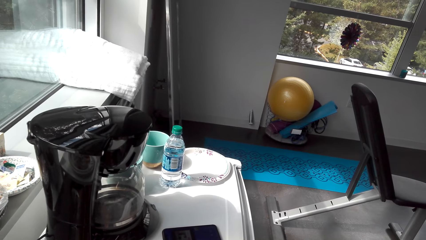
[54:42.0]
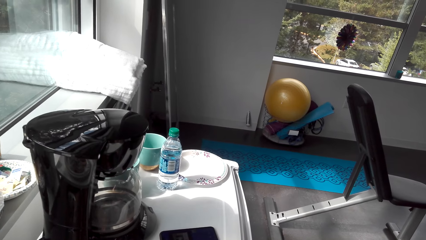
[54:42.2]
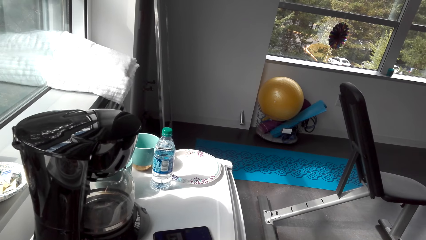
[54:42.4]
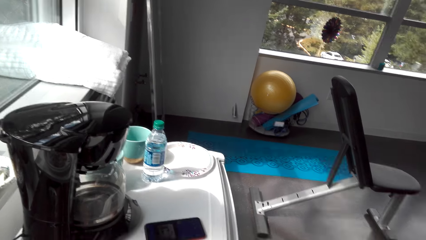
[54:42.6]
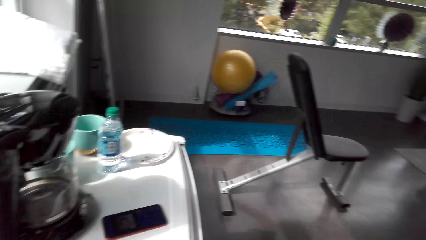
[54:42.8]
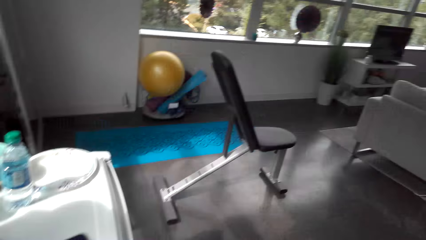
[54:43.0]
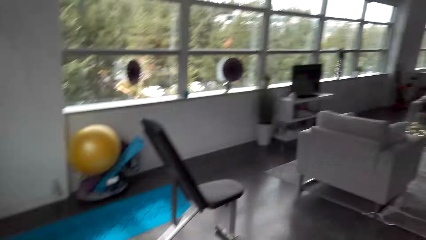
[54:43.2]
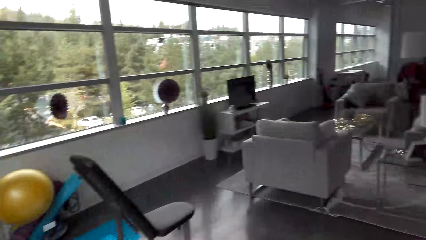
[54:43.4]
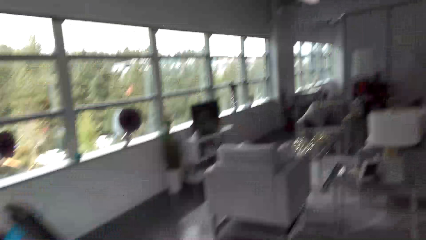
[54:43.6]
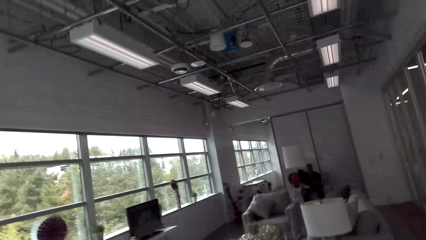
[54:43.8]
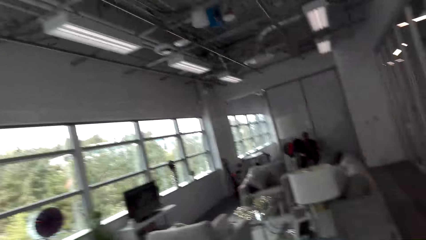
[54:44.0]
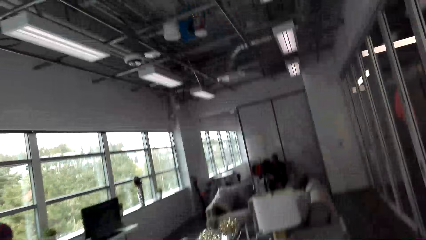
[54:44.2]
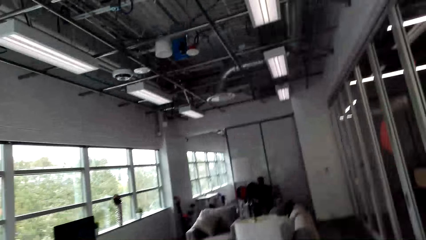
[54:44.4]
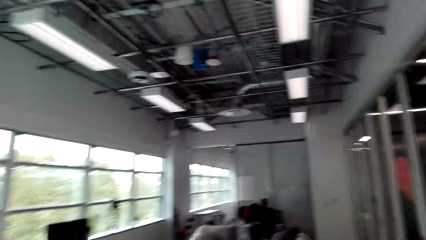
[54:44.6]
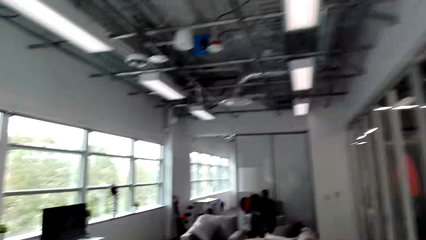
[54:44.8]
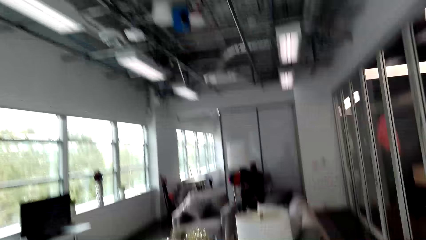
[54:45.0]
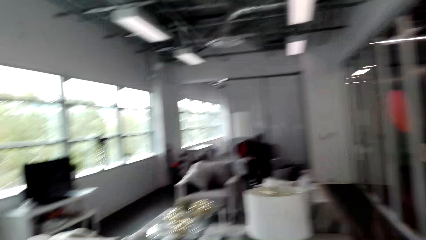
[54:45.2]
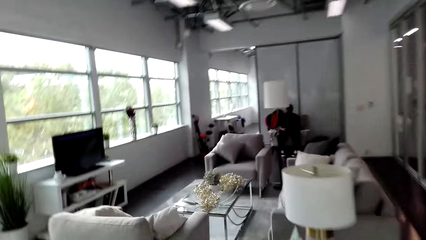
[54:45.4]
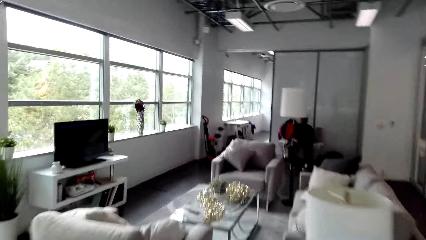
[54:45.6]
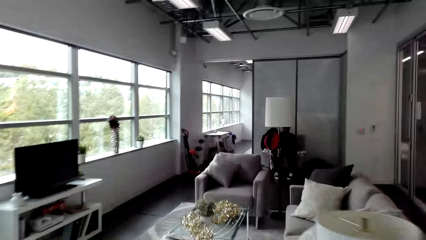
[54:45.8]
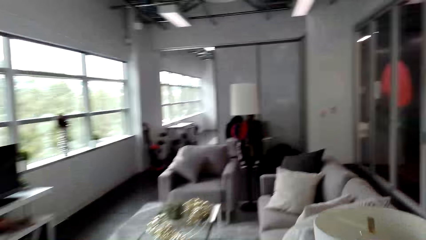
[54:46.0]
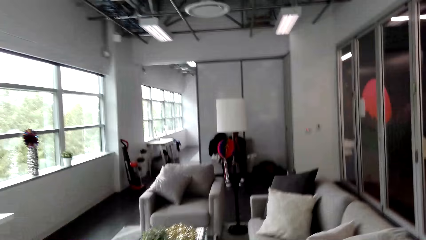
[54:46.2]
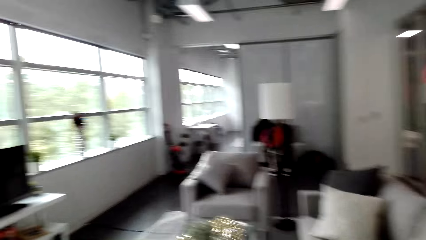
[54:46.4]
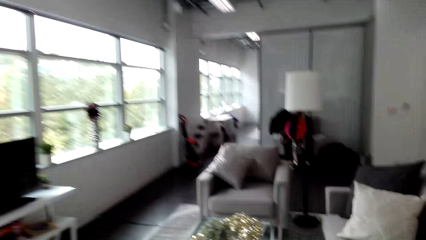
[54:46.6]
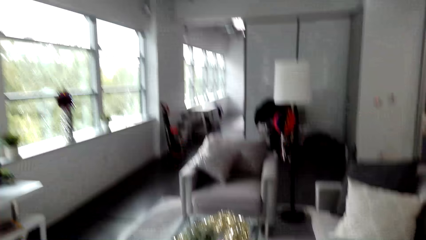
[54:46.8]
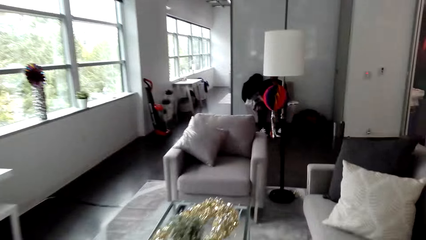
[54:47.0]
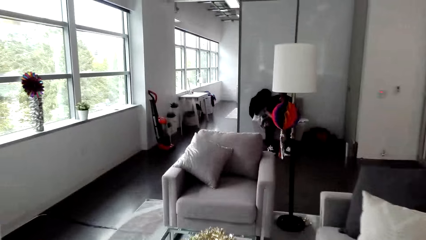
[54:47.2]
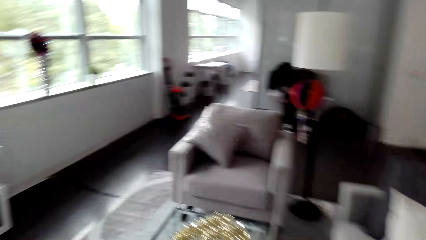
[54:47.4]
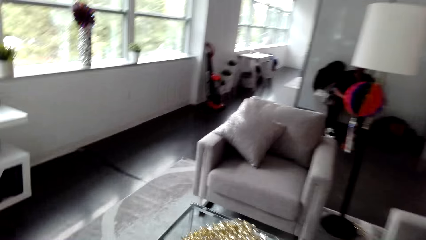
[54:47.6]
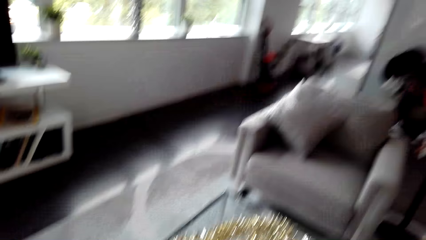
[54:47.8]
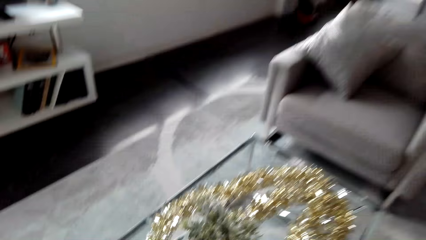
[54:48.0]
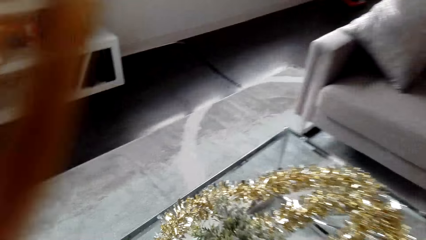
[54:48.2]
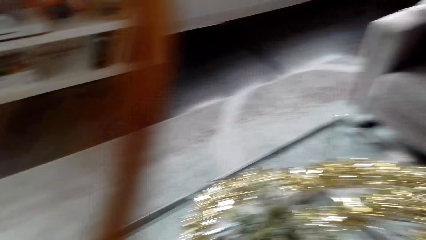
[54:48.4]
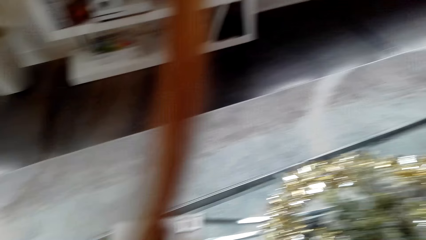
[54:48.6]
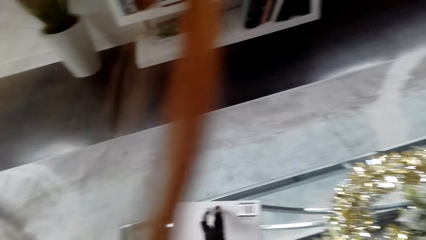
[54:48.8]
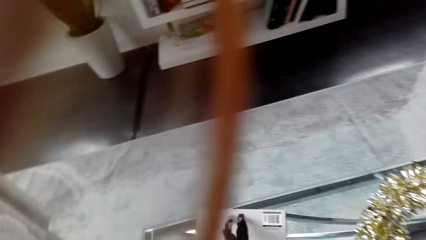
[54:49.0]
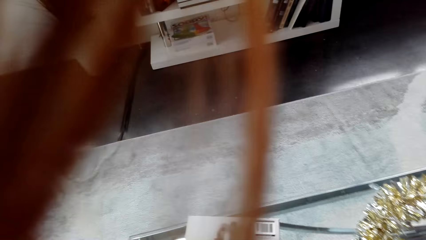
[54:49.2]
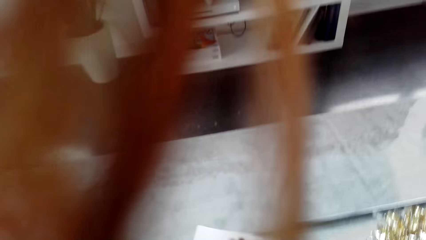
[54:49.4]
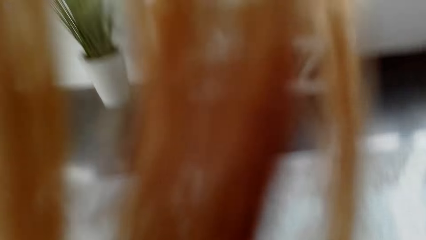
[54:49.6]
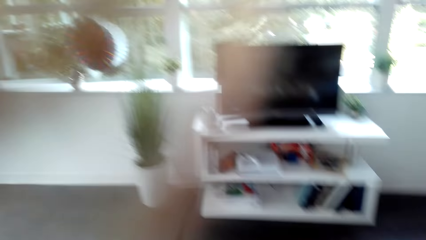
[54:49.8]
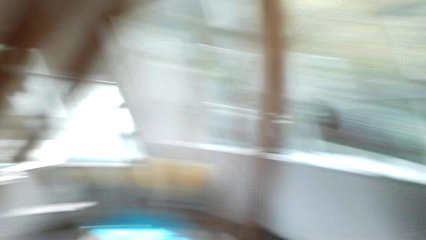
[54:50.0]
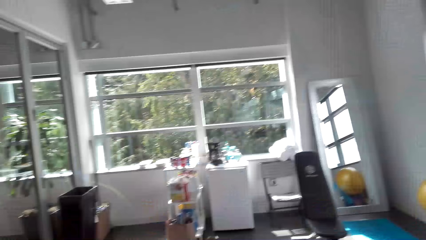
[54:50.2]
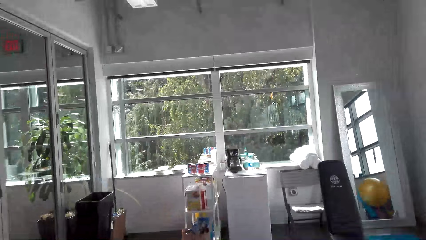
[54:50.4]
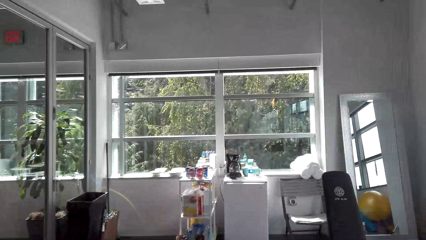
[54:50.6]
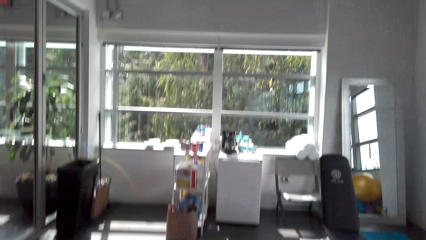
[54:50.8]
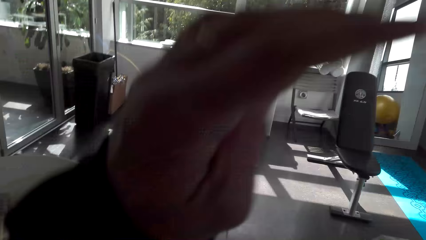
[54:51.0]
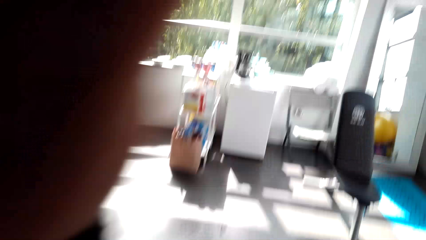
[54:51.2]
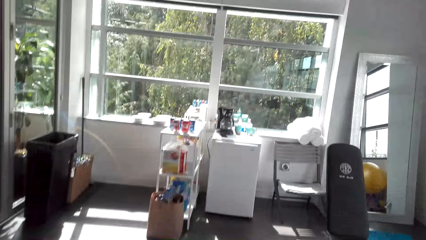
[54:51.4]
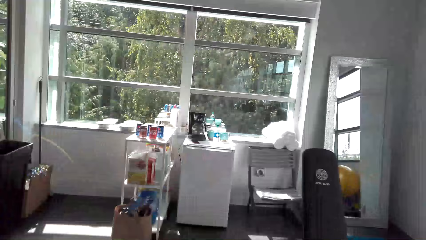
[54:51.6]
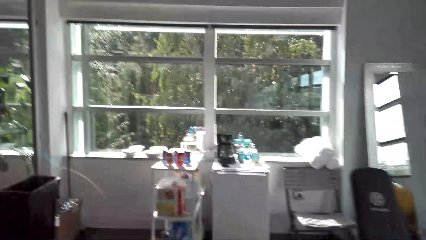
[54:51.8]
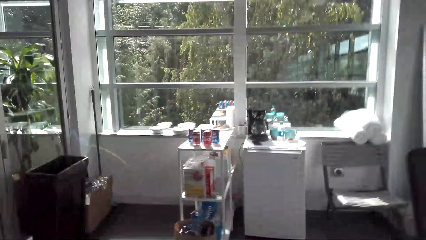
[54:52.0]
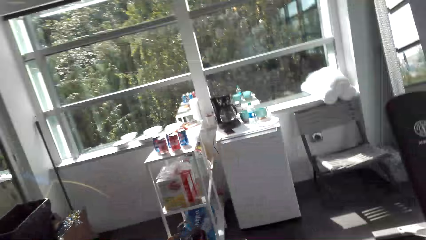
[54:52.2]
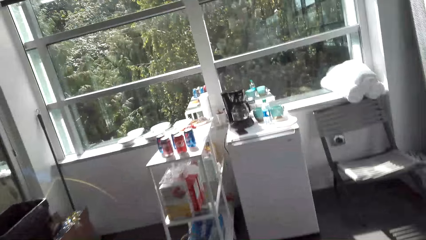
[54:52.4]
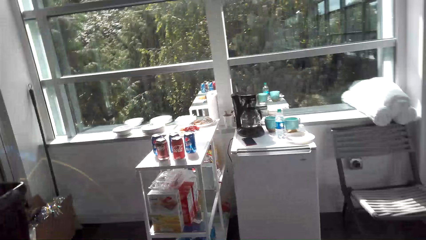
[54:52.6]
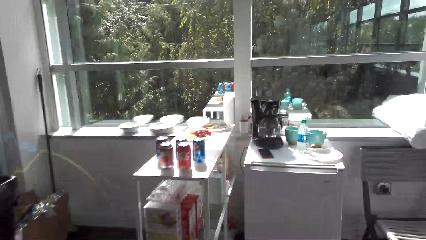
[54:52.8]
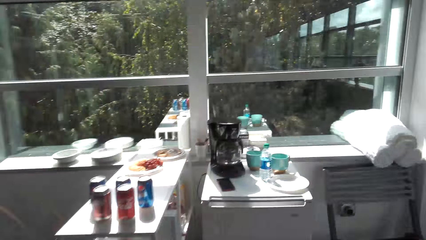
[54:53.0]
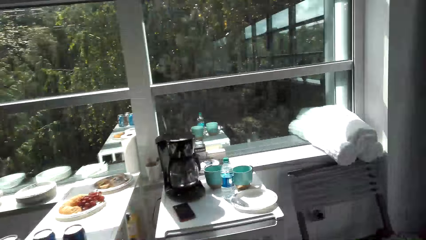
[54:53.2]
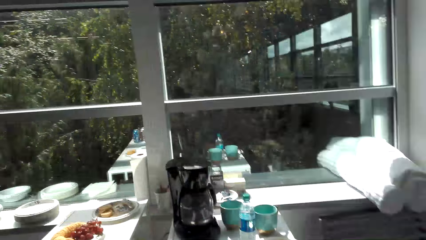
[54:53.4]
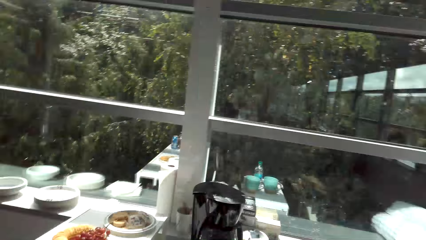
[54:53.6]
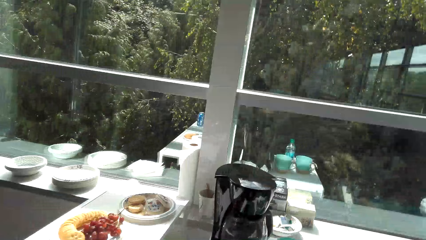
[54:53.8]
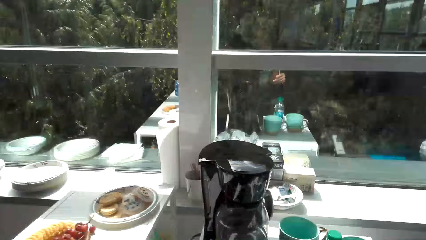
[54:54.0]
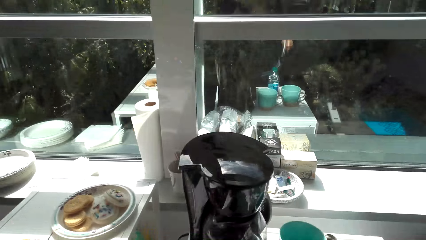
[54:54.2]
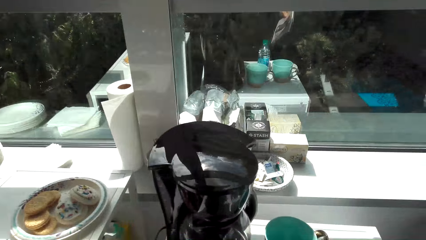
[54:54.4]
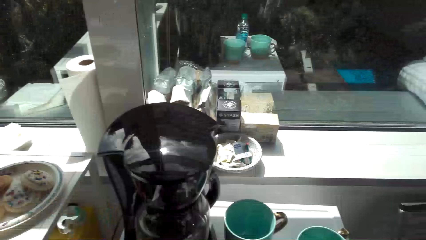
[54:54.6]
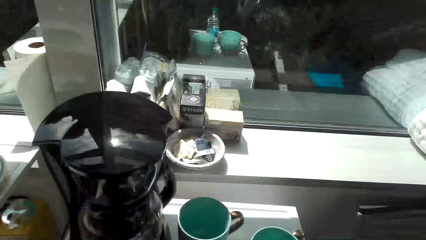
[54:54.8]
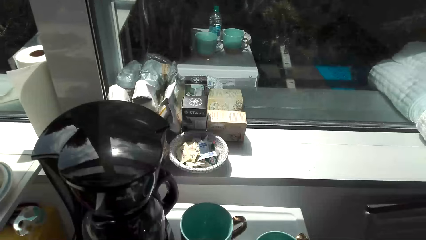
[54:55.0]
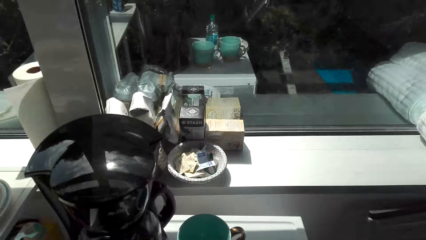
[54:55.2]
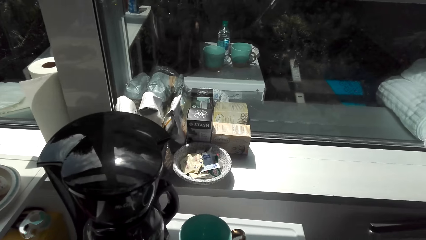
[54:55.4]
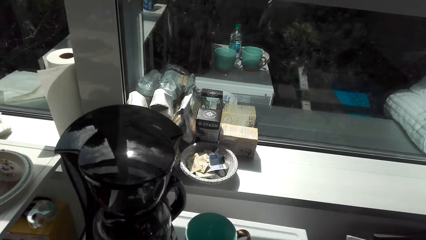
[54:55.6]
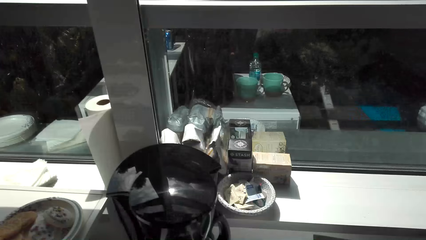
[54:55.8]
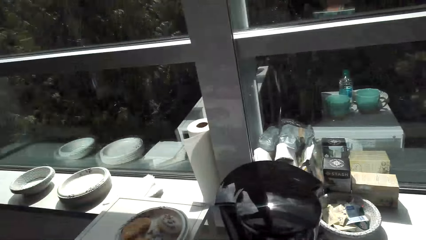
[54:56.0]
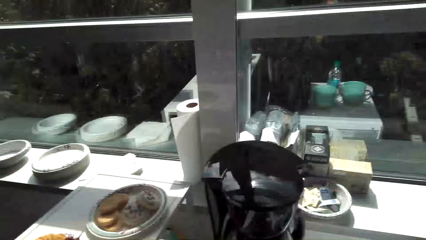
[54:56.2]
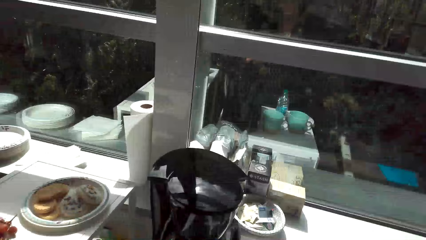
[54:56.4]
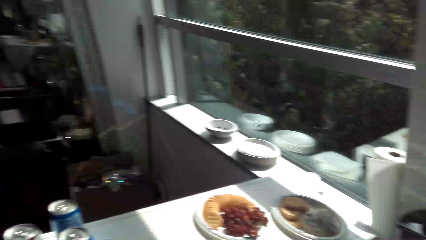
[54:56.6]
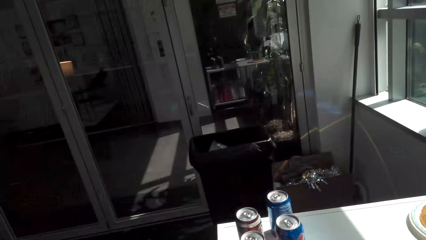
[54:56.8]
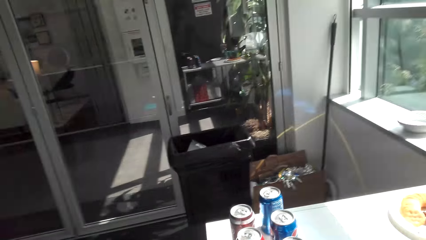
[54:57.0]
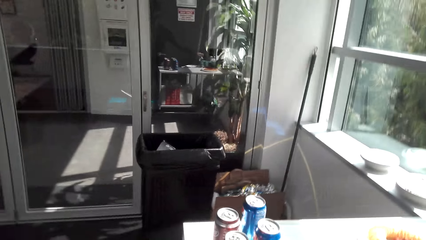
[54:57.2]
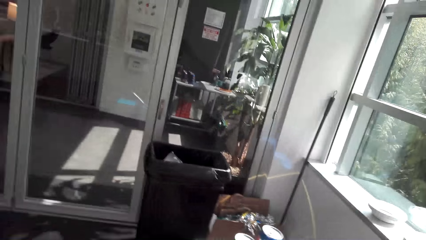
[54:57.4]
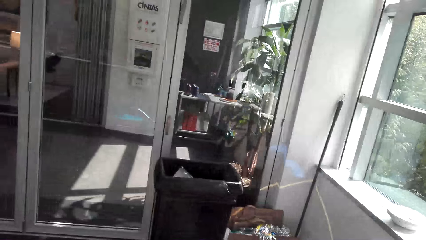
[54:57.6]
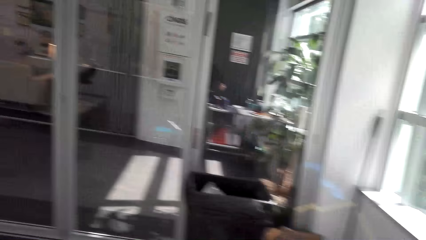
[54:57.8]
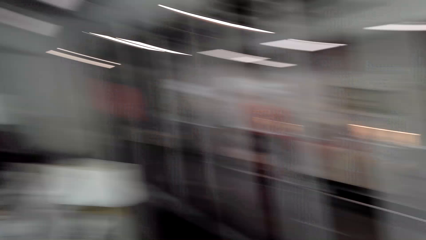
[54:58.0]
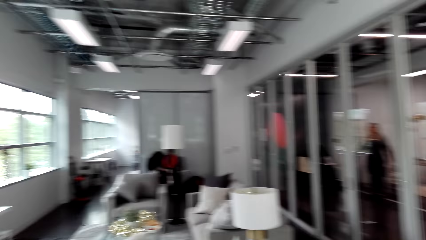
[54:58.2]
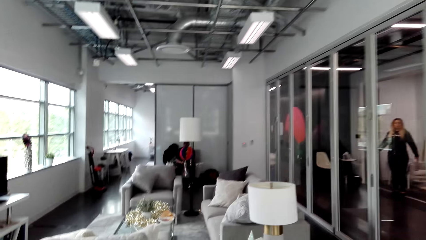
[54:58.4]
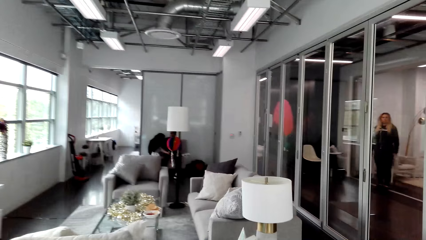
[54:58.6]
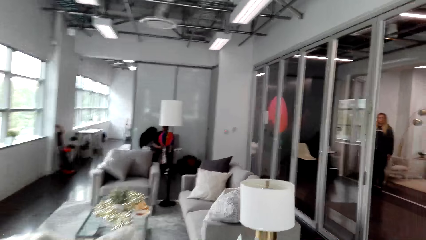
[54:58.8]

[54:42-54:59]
The camera wearer walks around the apartment. They stare at the table. They walk around the apartment. They stare at the coffee maker. They look around the apartment.
